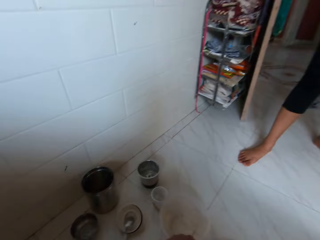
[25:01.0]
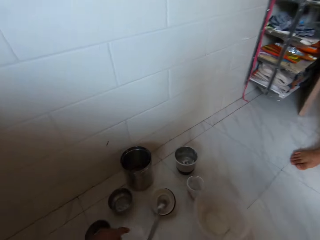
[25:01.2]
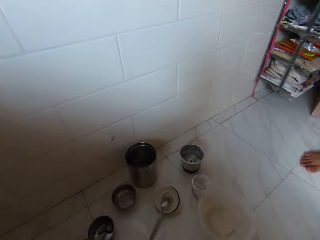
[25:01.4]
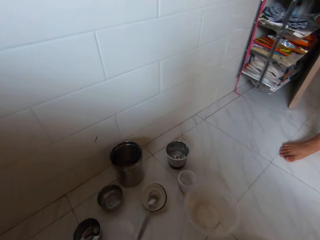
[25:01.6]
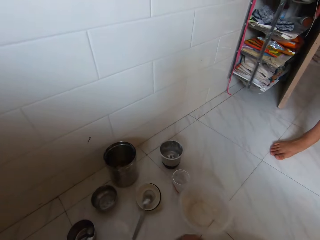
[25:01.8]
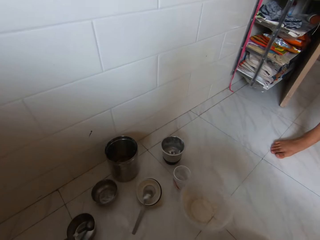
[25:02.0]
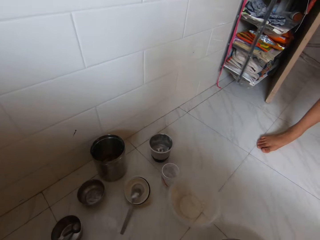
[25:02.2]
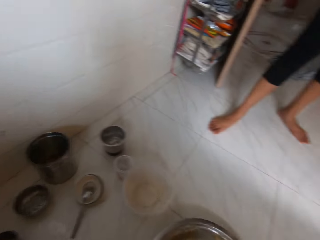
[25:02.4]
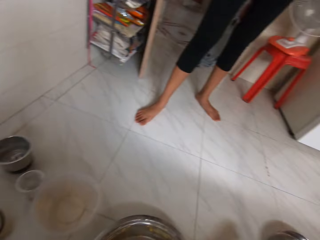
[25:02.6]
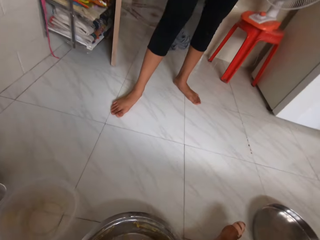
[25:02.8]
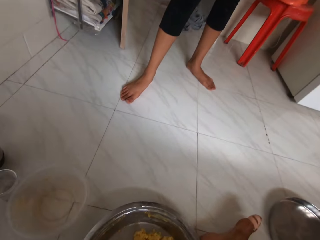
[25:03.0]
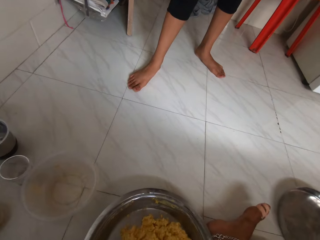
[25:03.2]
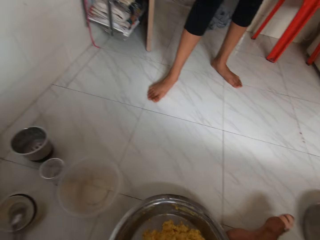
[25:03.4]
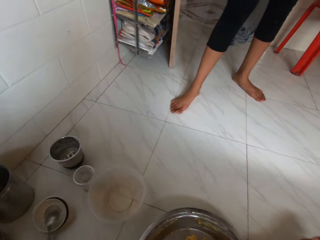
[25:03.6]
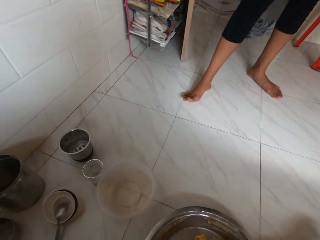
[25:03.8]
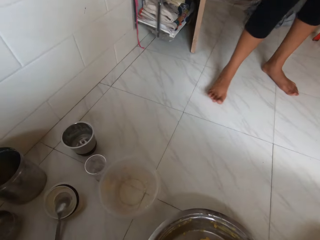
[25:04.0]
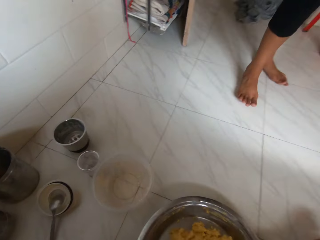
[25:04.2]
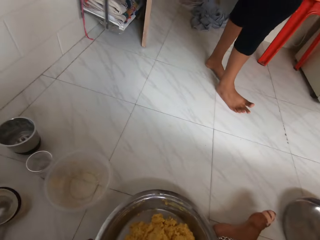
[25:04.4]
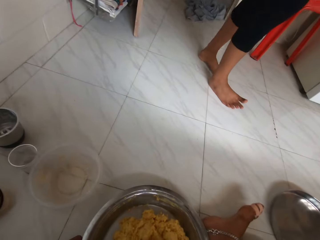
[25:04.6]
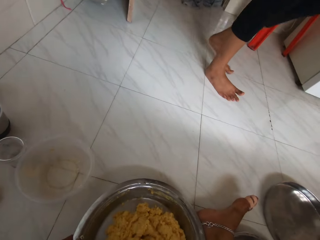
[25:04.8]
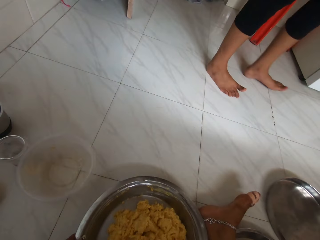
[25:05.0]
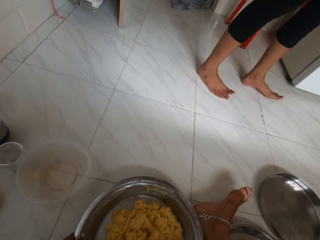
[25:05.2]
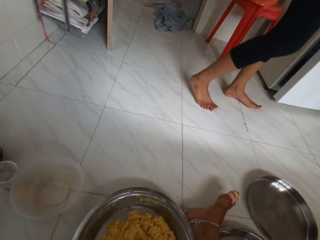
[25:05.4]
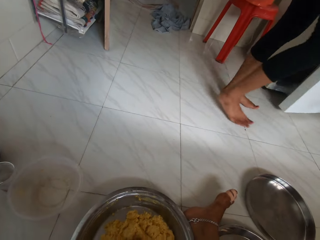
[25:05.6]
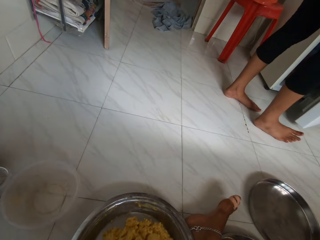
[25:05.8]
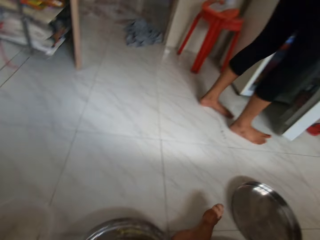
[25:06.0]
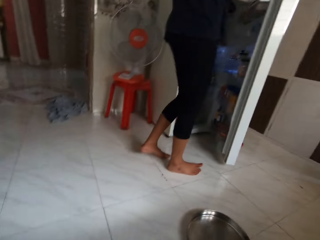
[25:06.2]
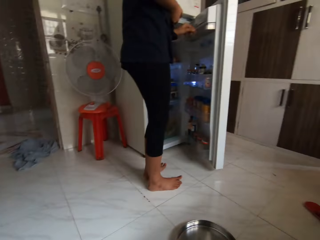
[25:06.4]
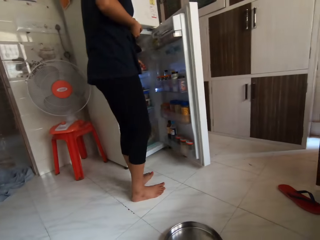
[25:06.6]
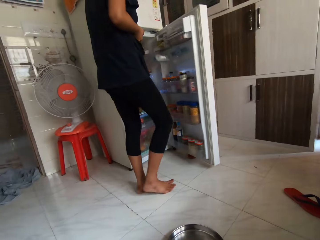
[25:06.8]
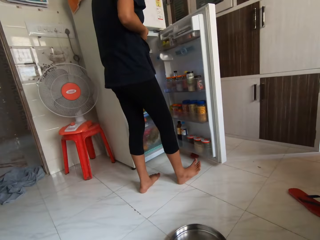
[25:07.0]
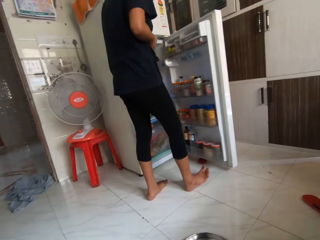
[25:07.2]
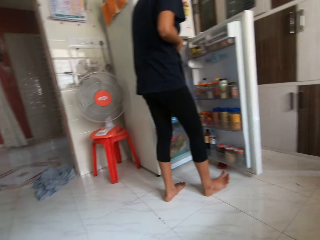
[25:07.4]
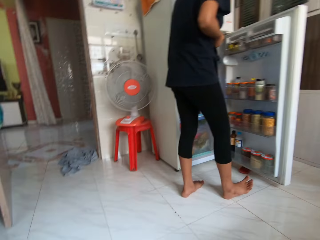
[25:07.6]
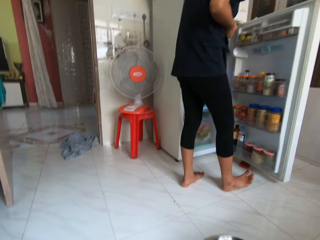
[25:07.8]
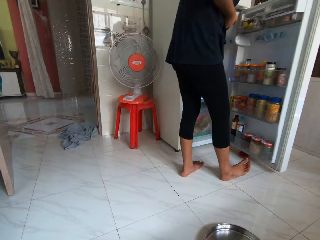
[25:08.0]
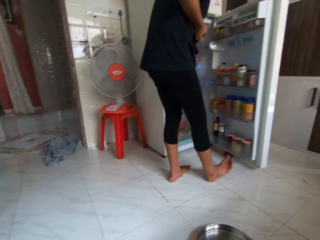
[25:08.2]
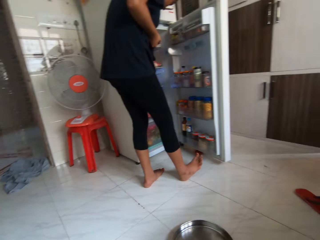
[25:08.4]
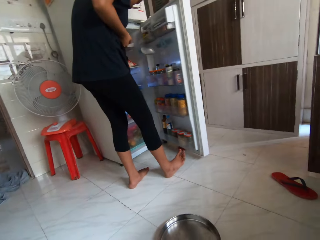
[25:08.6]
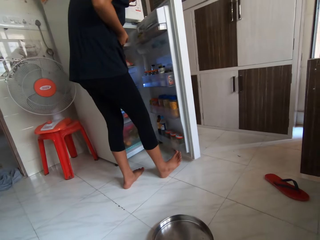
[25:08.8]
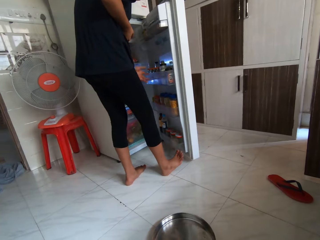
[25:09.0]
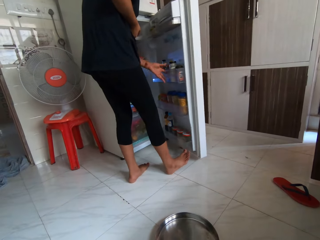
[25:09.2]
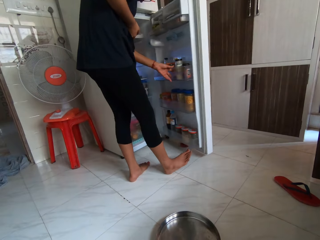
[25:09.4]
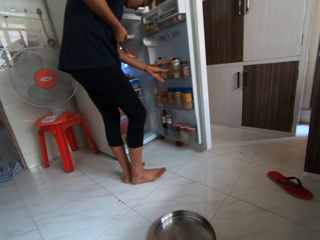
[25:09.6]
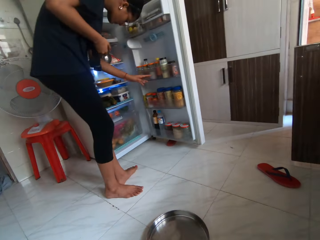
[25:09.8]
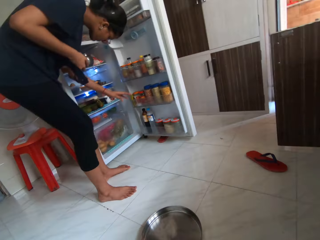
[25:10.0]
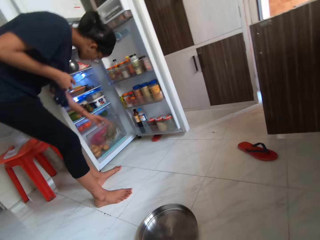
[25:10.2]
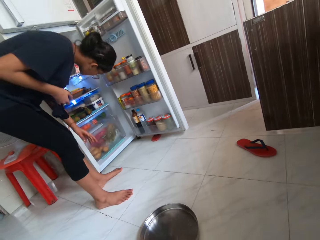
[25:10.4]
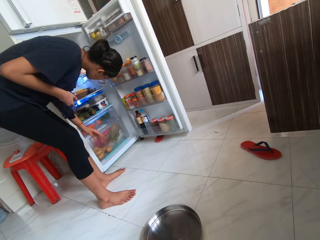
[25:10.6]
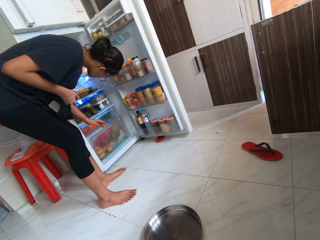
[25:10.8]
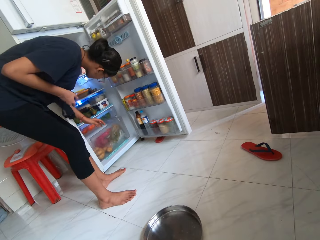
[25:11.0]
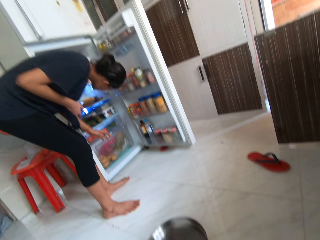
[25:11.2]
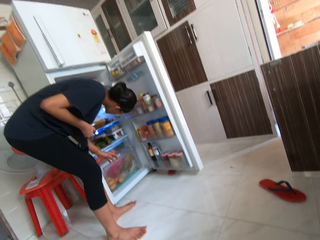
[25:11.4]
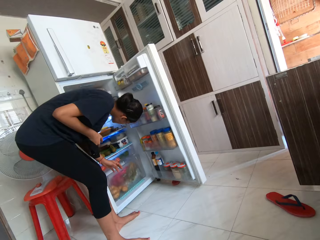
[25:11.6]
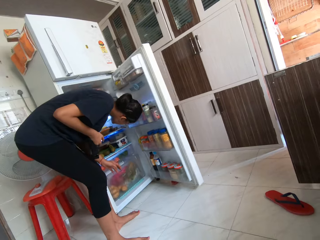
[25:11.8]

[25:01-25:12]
The camera wearer converses with the lady. The lady moves towards a refrigerator in the kitchen. The lady opens the refrigerator with her left hand. The lady braces the refrigerator door with her right foot and holds the refrigerator door with her left hand.

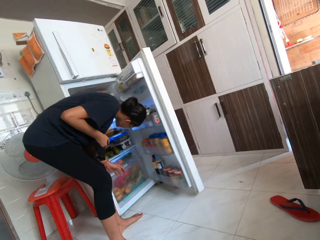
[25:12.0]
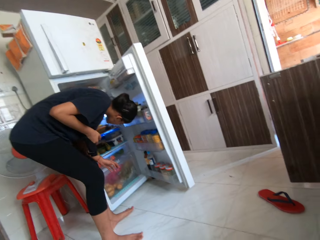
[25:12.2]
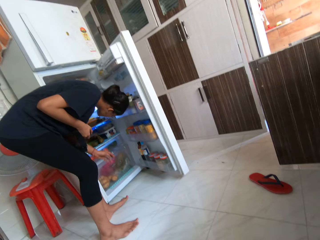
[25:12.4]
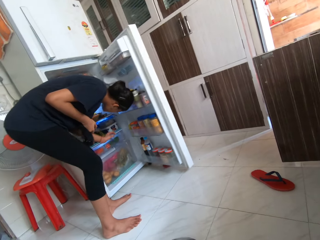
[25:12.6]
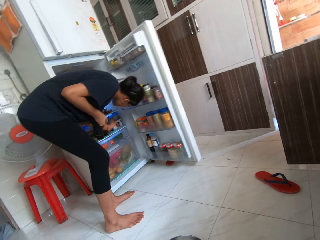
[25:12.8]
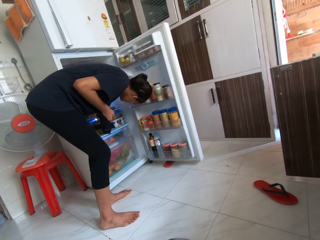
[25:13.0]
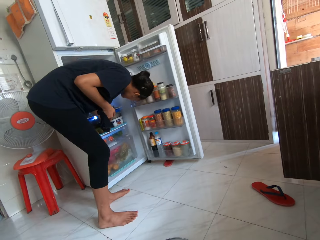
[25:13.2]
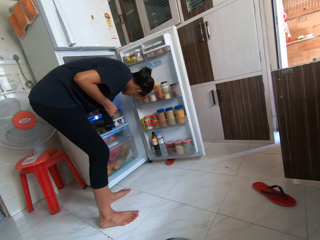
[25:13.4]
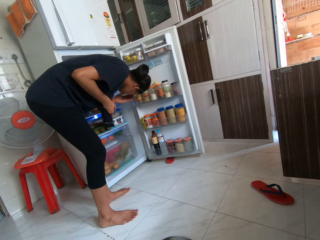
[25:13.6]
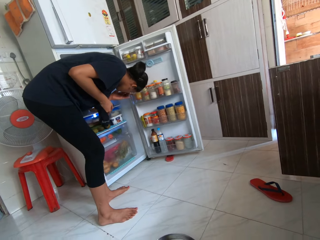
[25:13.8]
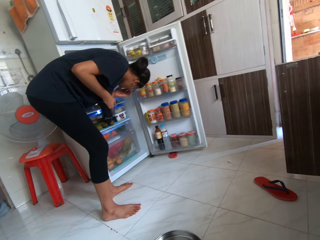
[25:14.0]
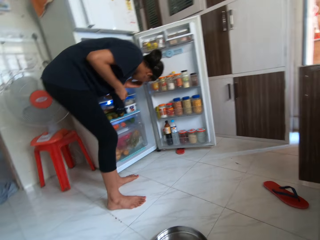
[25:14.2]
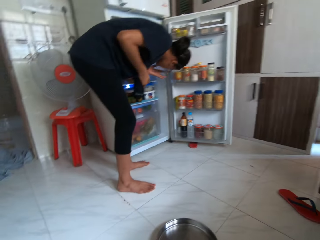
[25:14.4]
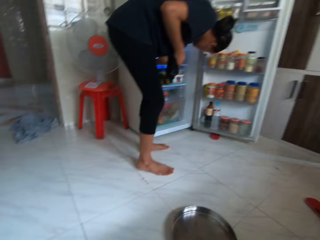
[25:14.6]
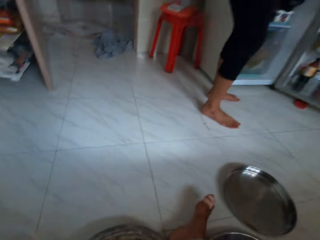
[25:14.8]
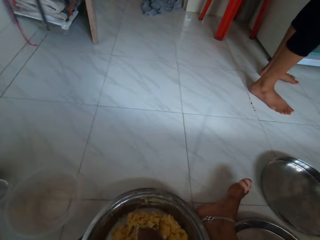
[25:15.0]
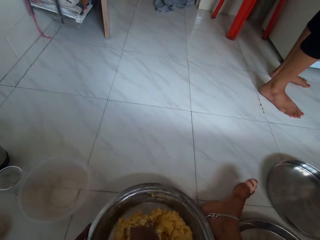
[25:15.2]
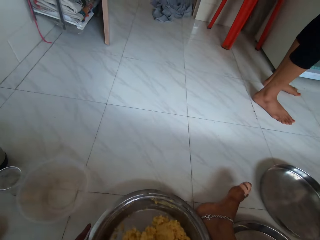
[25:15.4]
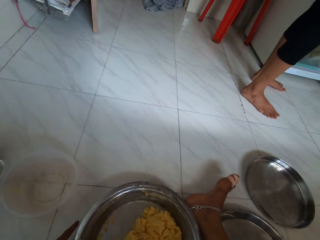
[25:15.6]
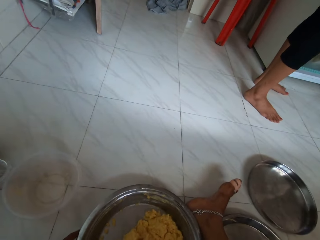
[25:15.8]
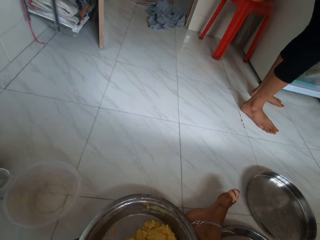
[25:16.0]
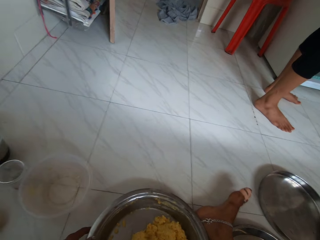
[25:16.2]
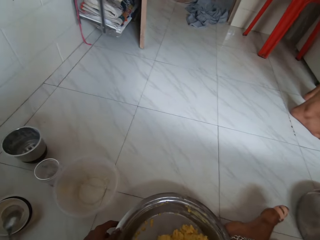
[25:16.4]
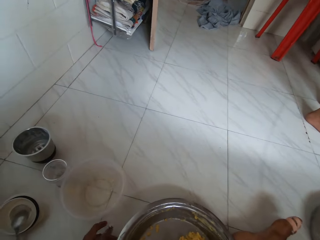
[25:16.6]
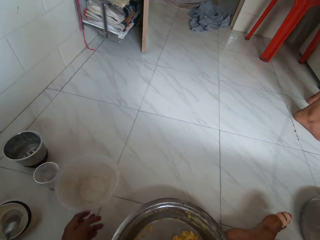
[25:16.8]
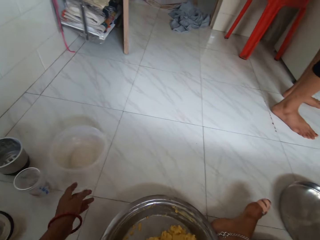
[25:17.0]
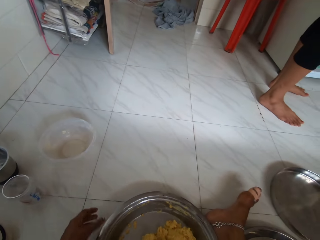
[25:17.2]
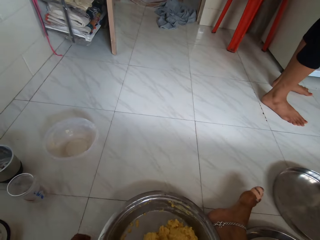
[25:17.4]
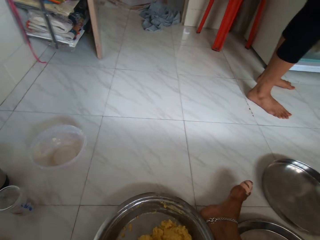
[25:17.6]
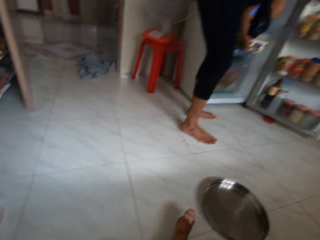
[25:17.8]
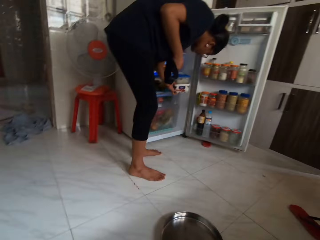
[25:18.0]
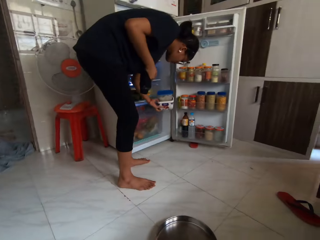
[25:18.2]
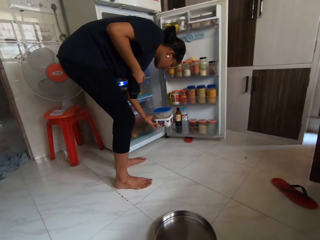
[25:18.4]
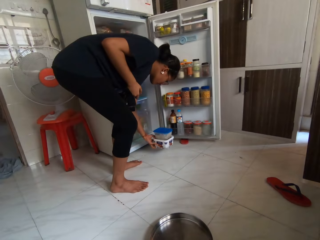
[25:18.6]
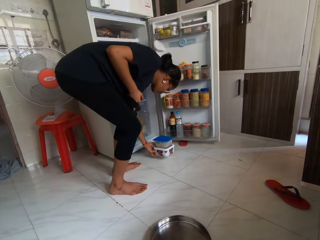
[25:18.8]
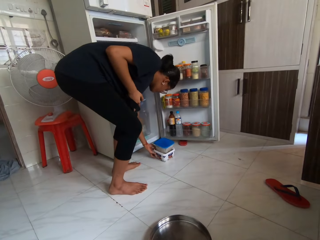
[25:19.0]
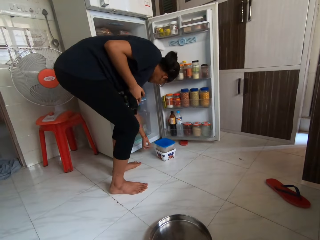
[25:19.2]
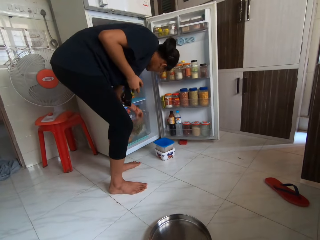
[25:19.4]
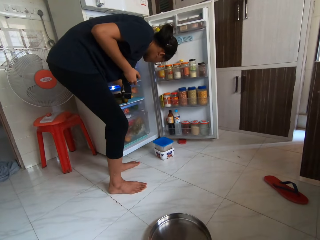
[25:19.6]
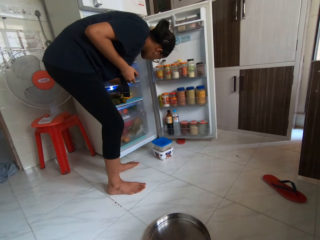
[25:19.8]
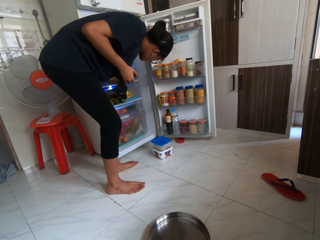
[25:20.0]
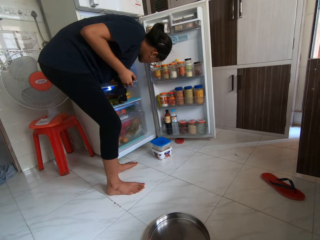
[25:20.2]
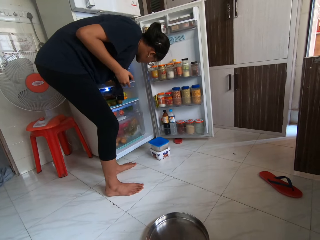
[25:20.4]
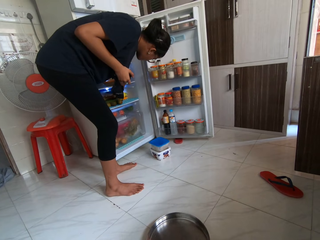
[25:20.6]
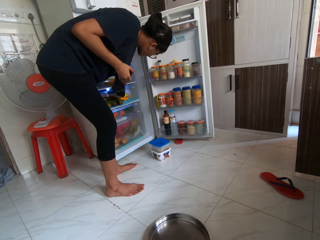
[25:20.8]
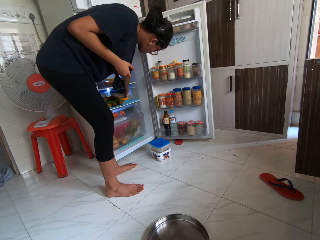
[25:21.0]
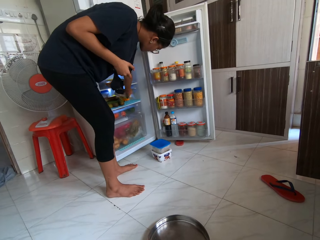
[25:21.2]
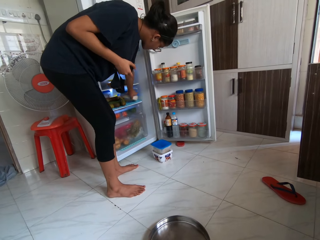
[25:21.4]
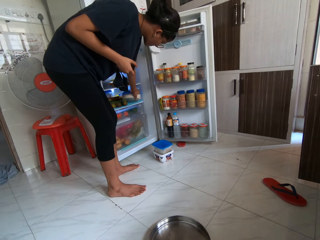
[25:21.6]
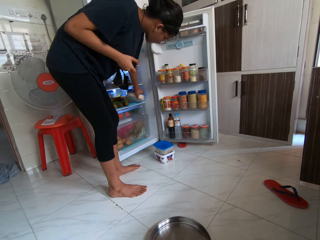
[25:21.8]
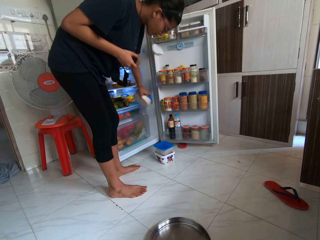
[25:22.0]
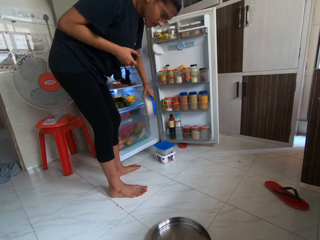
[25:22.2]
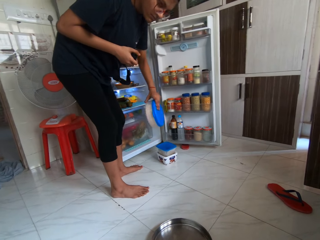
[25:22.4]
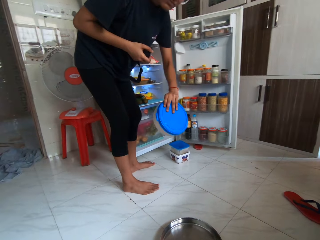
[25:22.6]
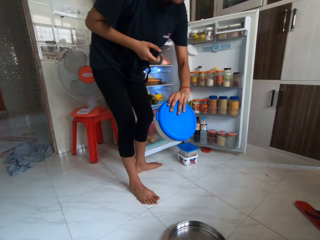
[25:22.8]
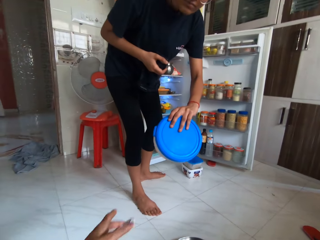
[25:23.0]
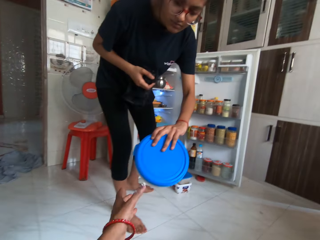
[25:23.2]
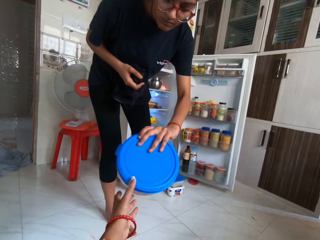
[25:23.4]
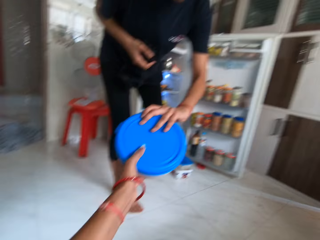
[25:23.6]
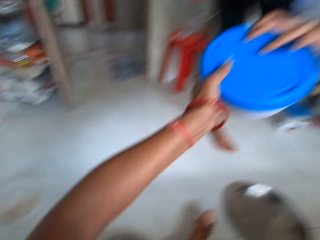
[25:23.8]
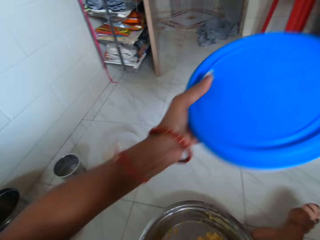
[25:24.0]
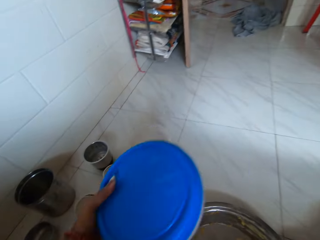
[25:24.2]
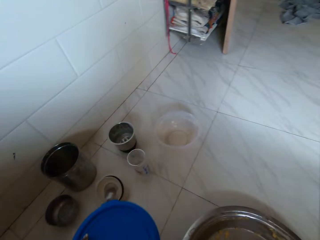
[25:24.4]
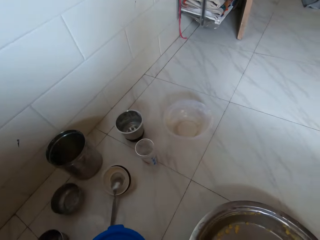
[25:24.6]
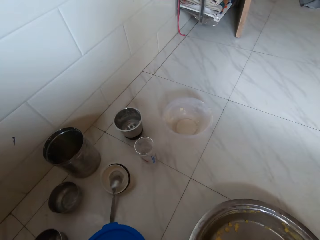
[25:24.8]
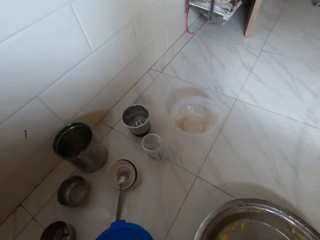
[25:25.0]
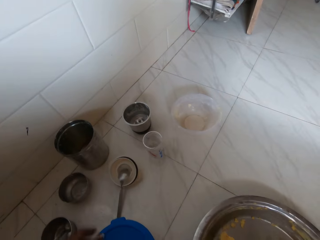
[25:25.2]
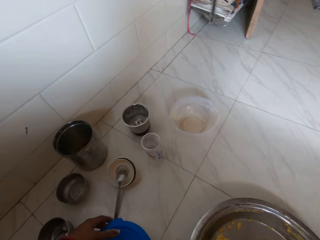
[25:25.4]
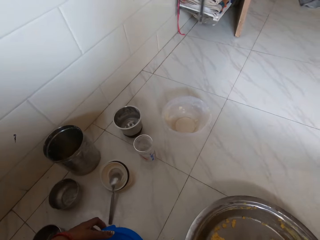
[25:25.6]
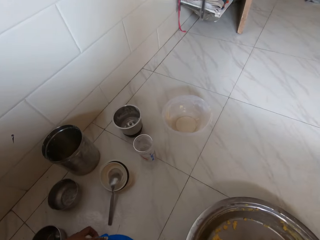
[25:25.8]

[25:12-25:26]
The lady puts her left hand inside the refrigerator and scratches her nose with her left hand. The camera wearer picks up a plastic can. She adjusts the tray on the ground with her right hand. She pushes the plate on the ground forward with her left hand. The lady picks some containers in the refrigerator with her left hand and puts the containers in her left hand on the ground. The lady picks another container in the refrigerator with her left hand. The lady hands the container in her left hand to the camera wearer. The camera wearer collects the container from the lady with her left hand. She puts the container in her left hand on the ground.
